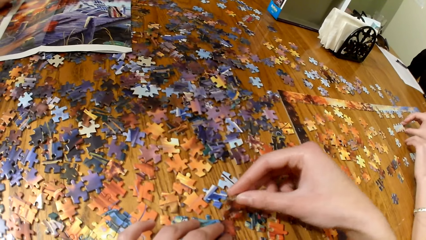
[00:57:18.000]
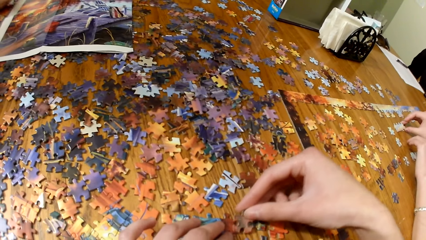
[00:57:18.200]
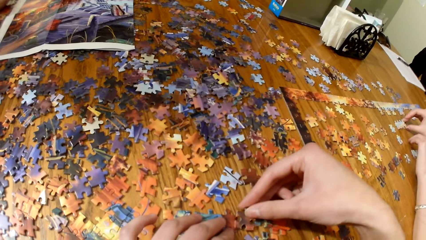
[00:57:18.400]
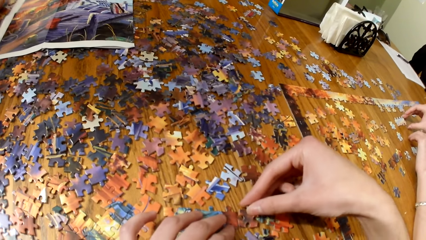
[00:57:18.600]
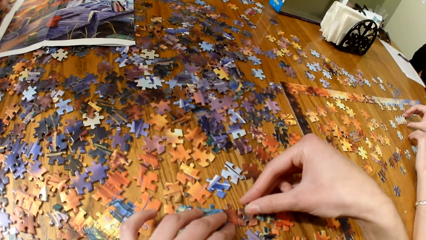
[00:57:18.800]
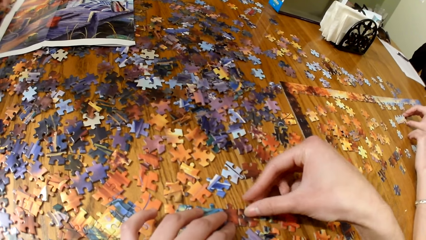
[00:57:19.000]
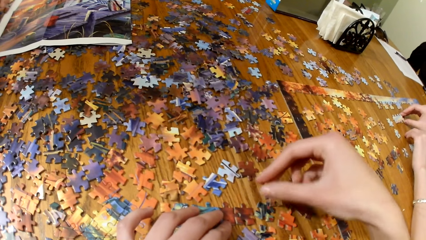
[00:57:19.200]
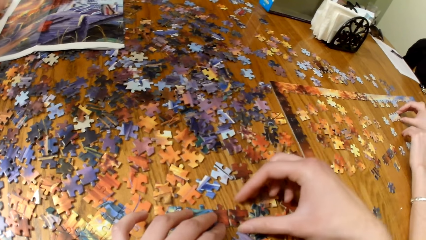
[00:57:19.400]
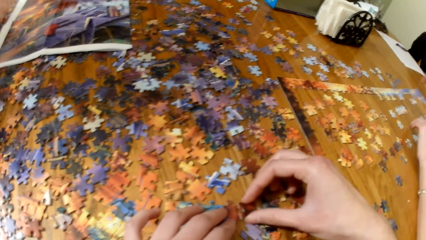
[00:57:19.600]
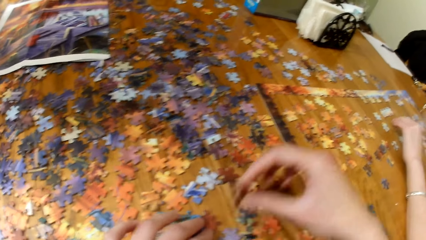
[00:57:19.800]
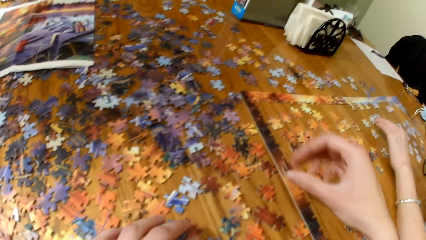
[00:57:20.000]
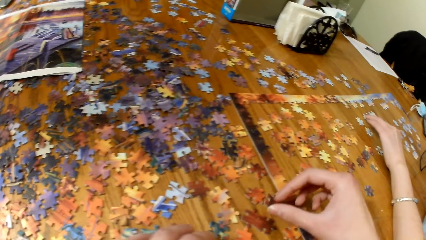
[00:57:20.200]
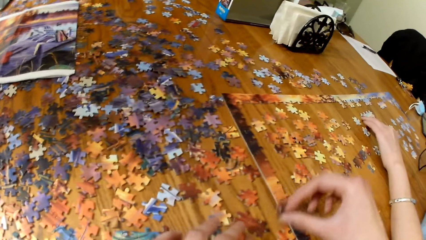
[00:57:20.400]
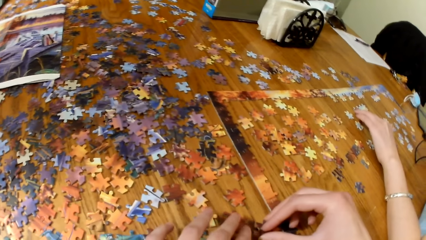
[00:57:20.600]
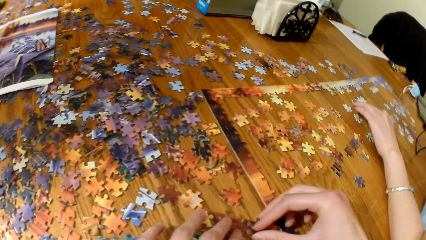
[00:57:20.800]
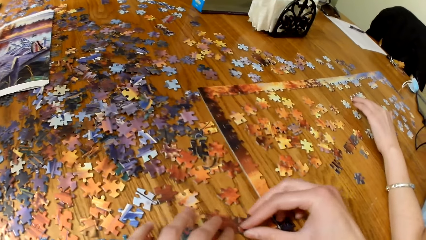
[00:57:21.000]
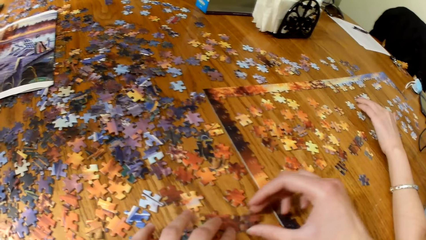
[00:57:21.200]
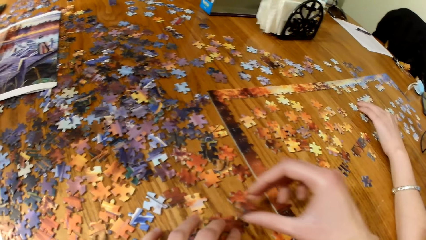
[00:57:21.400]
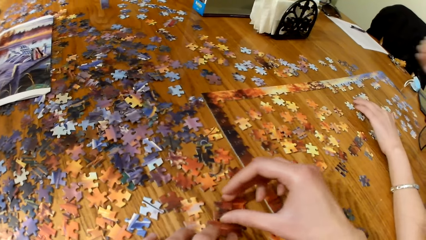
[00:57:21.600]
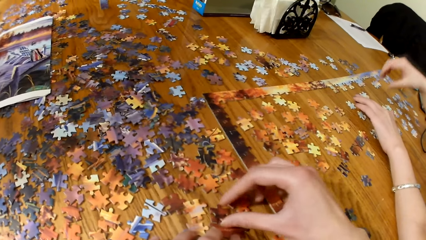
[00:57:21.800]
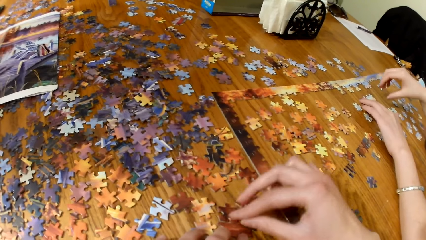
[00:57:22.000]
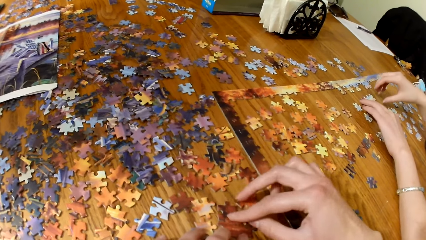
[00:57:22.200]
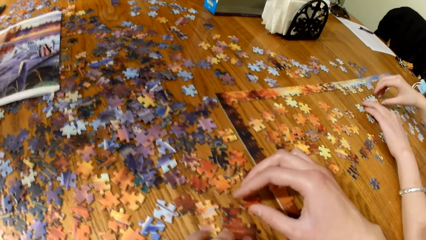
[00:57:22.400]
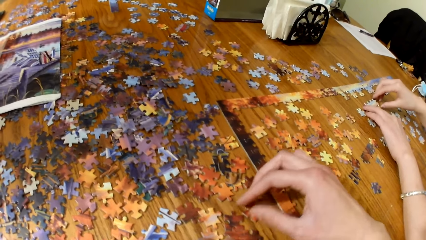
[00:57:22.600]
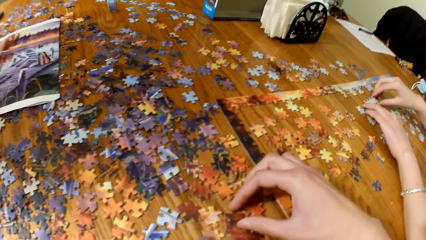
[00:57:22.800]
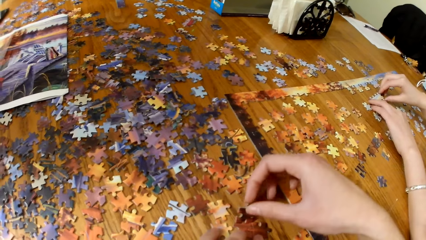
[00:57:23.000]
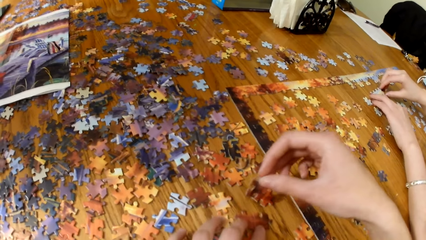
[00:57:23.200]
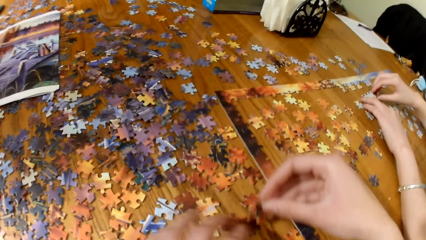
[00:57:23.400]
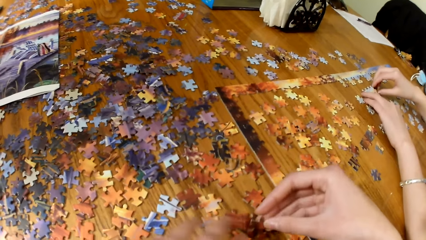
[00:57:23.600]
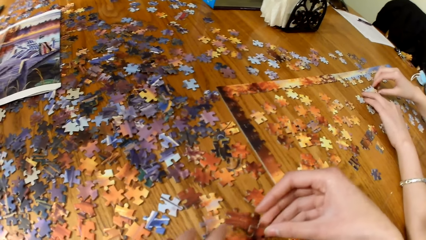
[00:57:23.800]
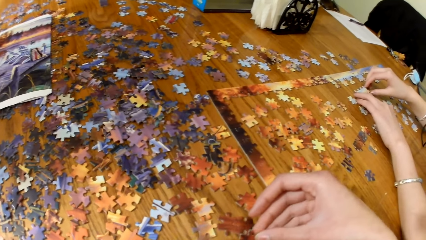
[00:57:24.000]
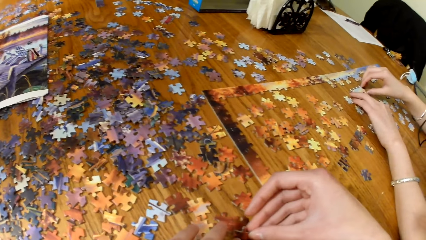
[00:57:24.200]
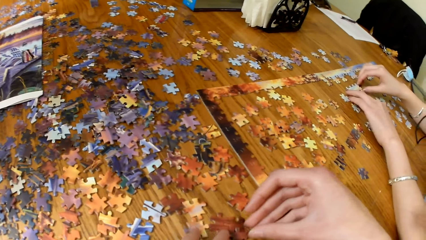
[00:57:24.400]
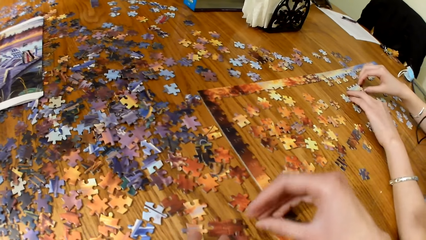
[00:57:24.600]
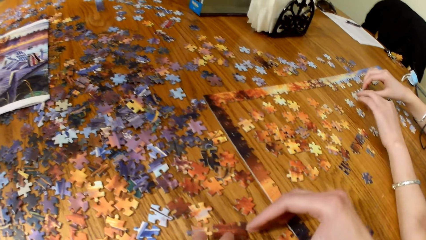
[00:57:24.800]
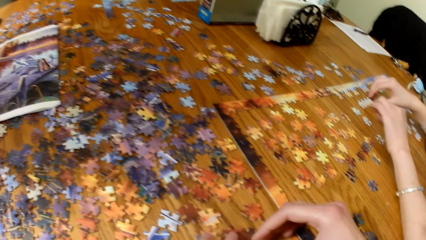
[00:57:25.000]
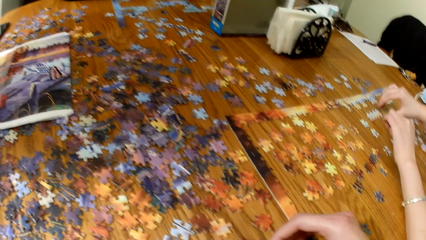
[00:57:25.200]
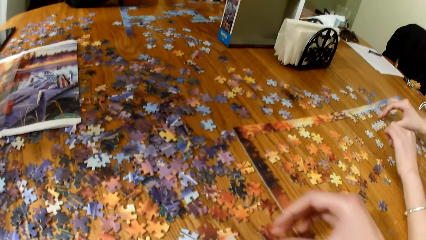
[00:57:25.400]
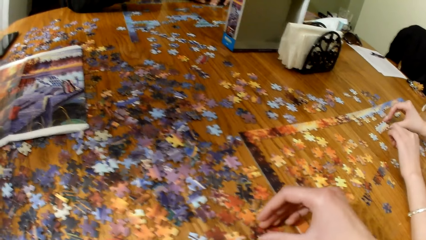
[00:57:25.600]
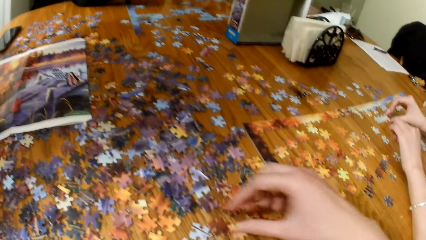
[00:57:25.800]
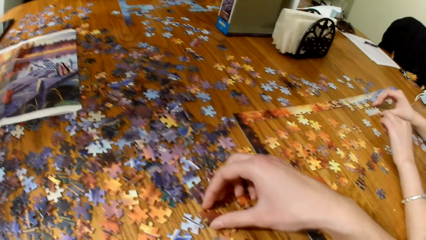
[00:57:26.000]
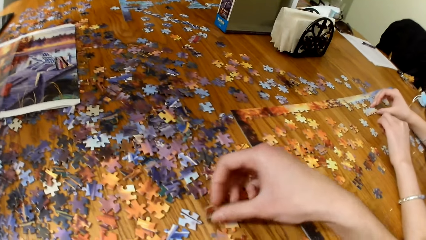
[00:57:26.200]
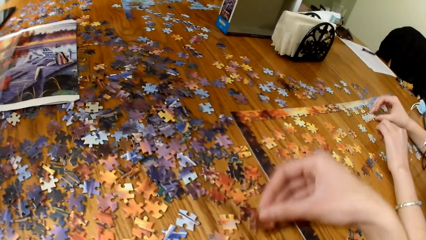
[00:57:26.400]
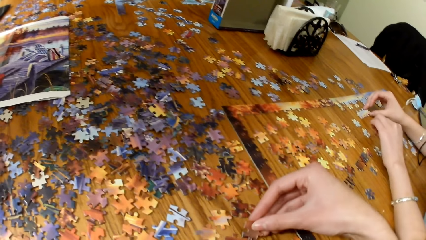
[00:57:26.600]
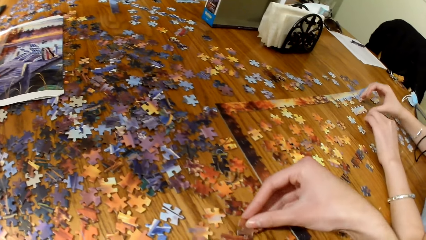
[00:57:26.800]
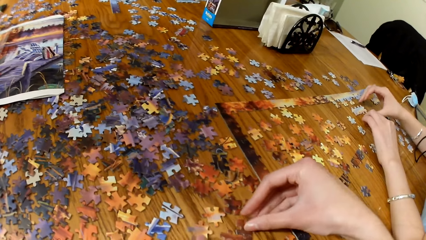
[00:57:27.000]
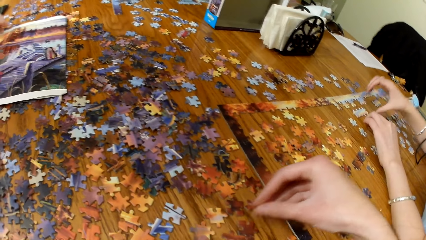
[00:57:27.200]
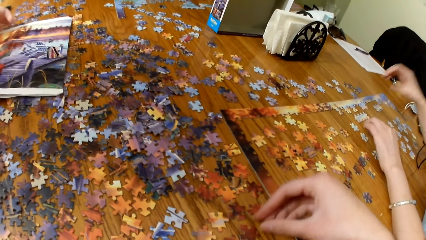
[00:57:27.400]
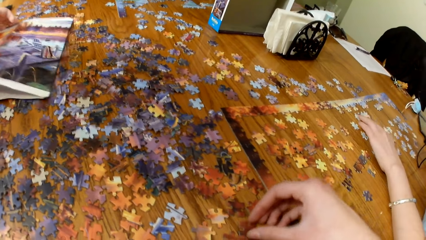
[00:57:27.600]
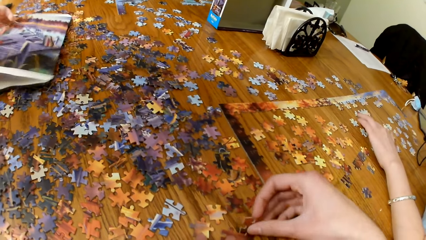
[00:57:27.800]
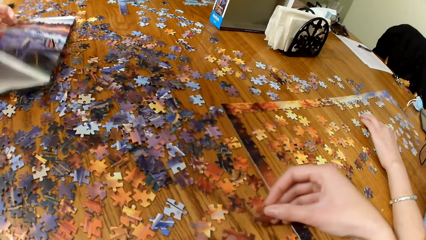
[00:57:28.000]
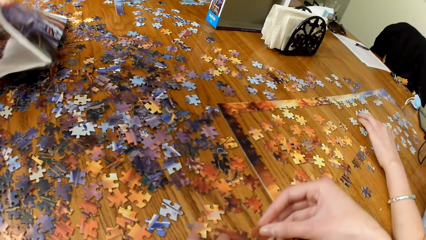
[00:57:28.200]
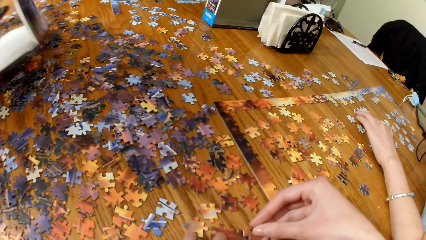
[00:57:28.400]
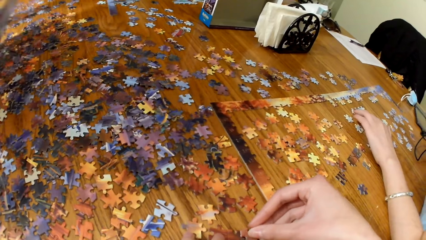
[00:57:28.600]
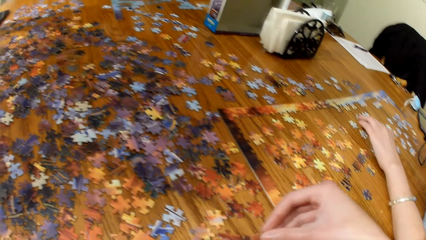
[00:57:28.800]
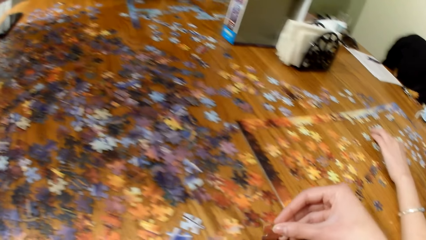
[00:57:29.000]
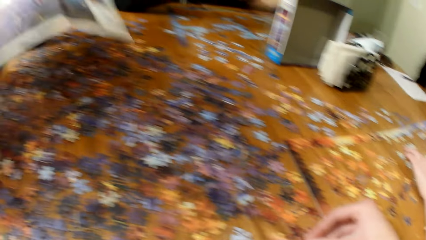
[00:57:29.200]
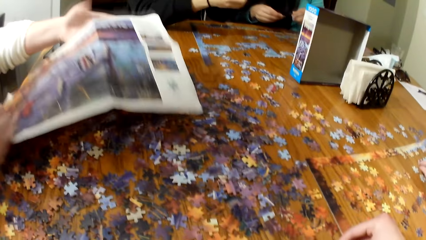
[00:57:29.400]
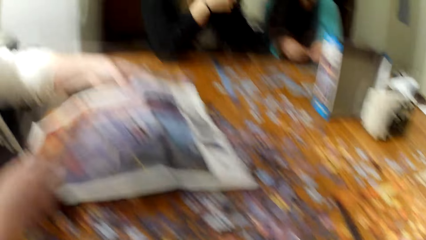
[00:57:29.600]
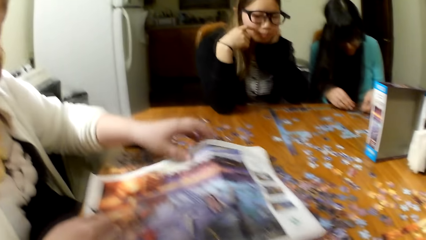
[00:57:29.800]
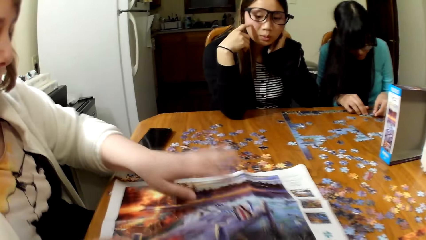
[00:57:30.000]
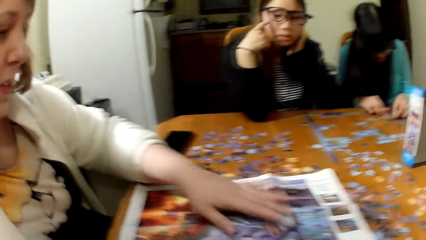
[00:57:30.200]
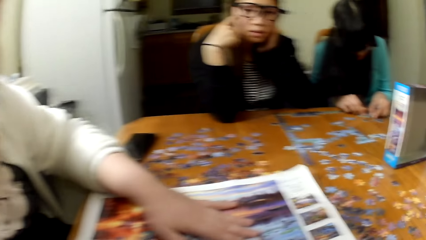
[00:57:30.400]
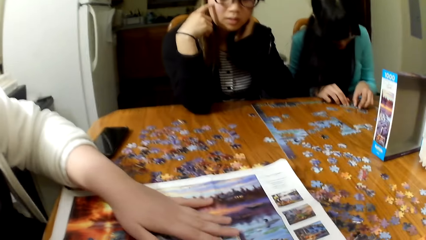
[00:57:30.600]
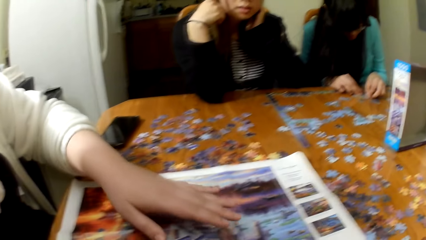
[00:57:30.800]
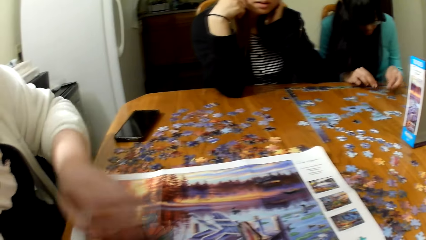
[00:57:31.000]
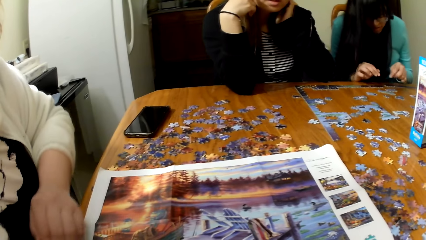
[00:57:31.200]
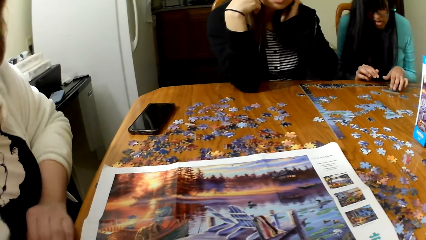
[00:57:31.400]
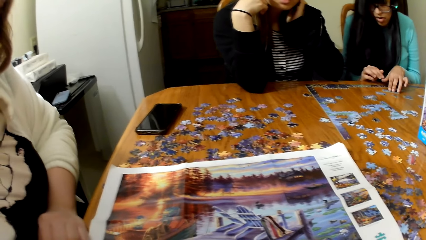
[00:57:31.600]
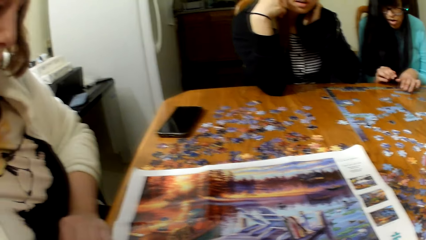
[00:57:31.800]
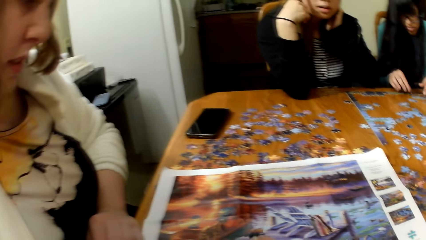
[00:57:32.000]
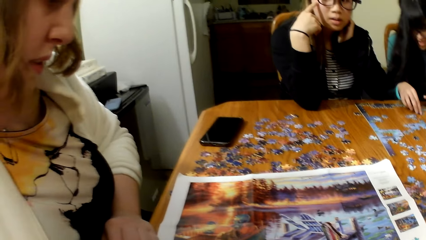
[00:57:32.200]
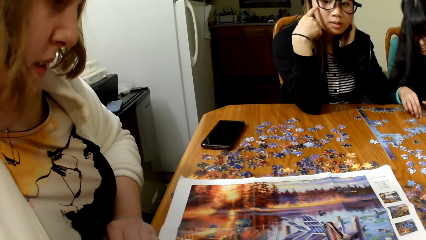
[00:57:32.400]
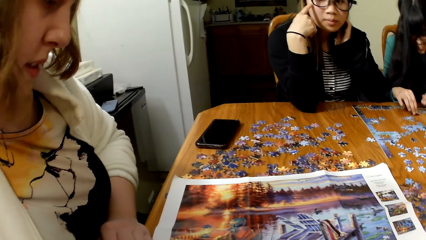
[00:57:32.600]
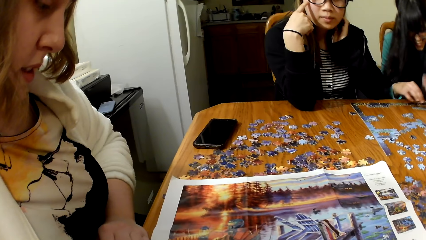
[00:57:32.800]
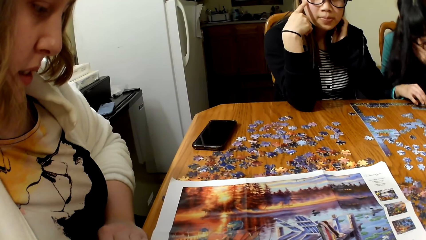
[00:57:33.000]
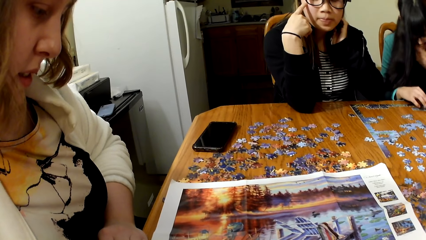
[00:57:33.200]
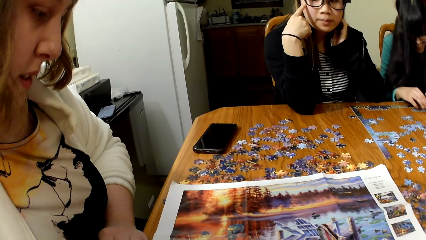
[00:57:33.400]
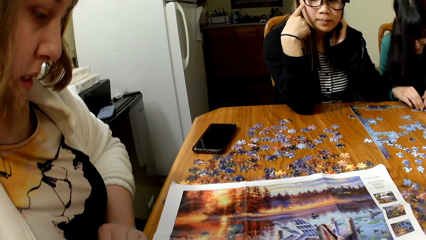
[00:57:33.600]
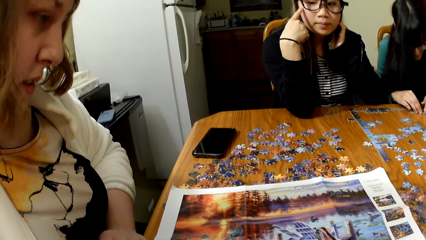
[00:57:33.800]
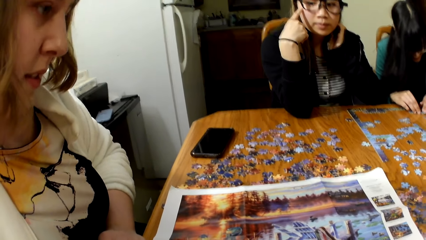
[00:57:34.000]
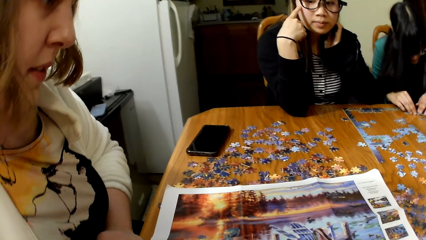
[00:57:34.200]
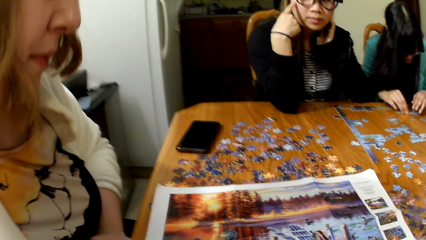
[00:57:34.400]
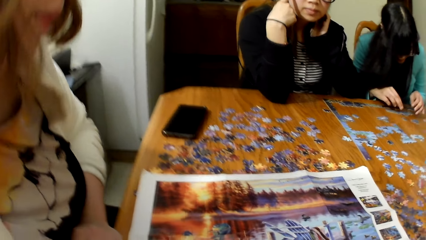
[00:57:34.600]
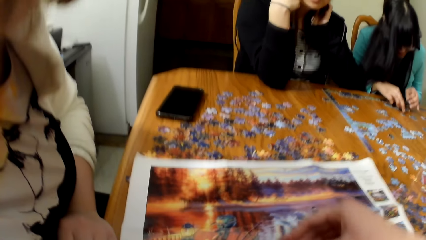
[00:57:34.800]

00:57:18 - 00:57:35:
A lady plays the jigsaw puzzle. The camera wearer plays the jigsaw puzzle. A woman straightens the picture. Another lady places the puzzle board on the table.
